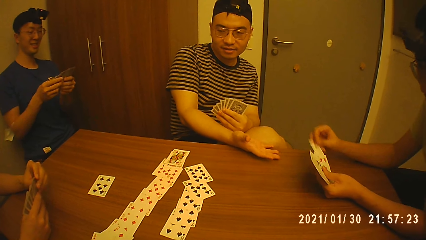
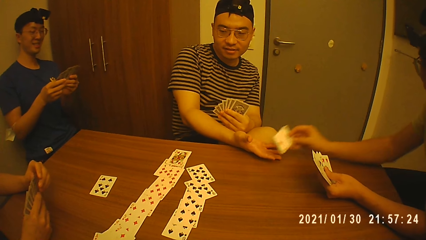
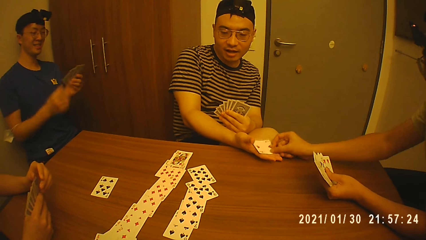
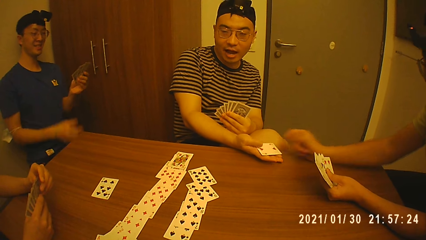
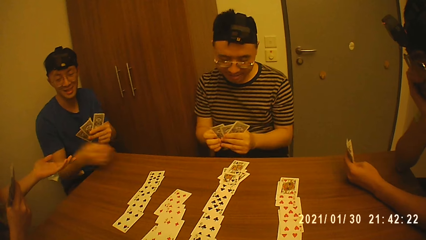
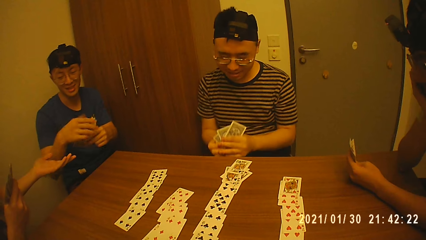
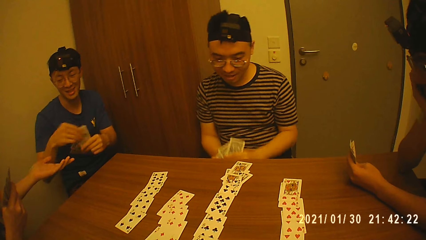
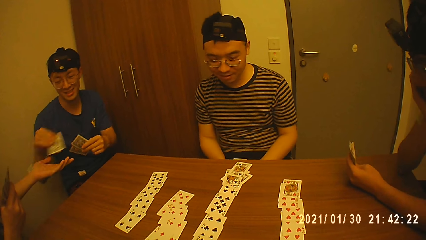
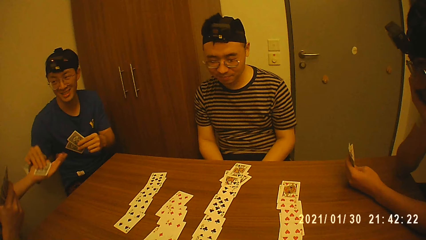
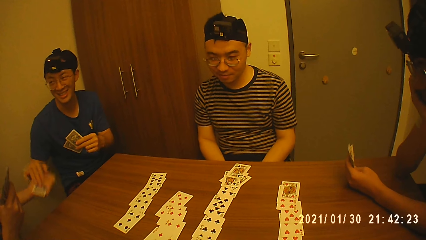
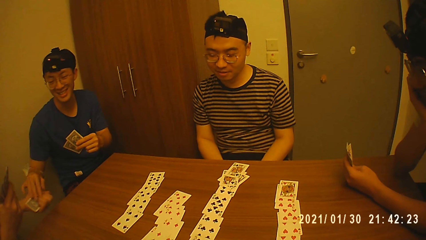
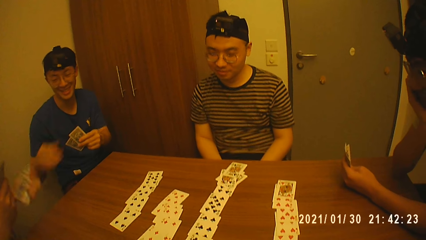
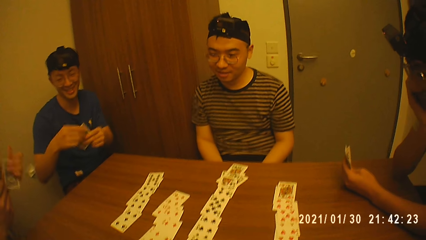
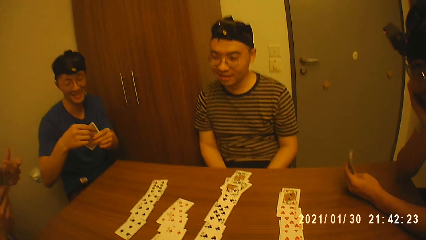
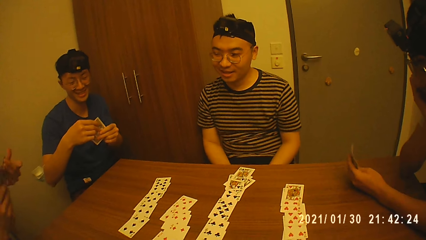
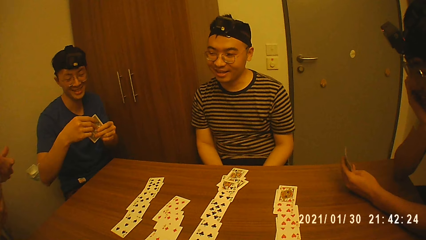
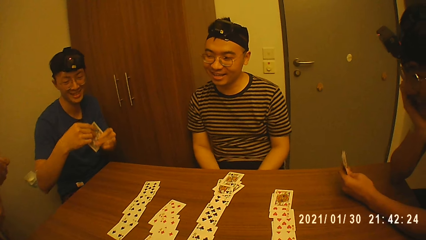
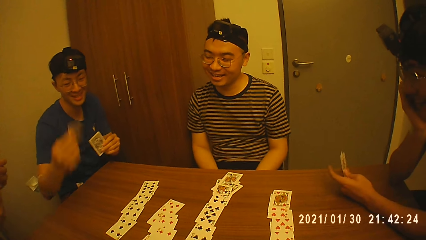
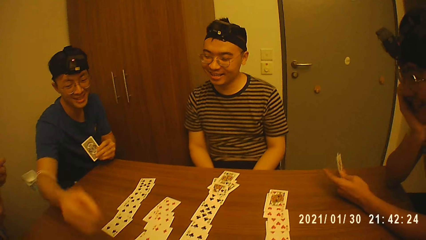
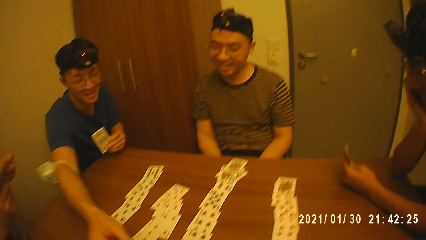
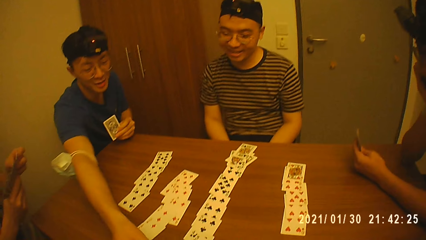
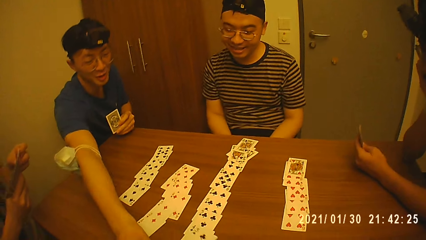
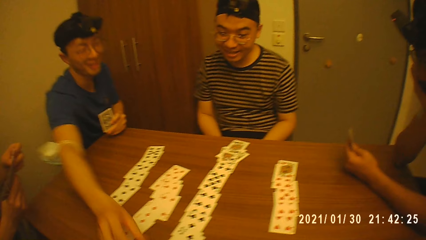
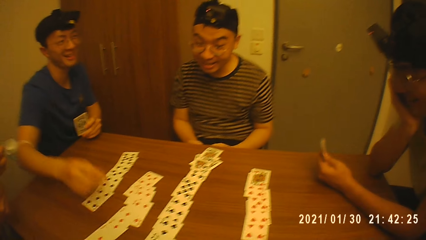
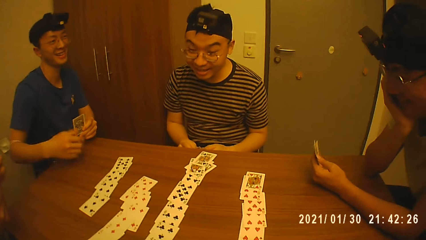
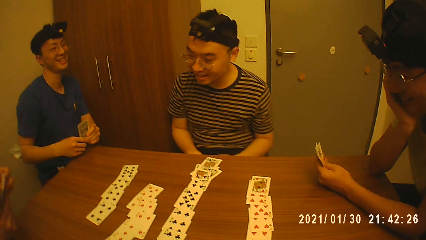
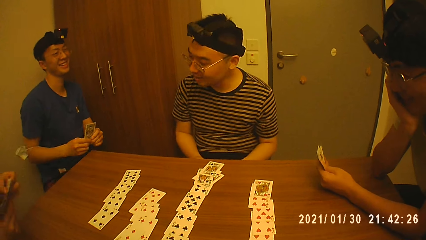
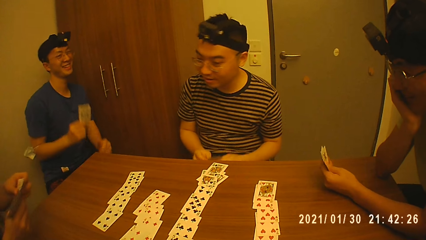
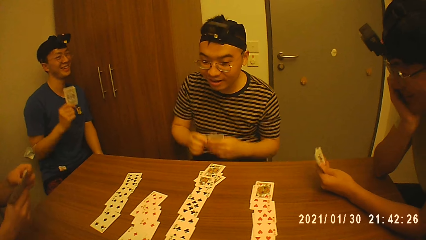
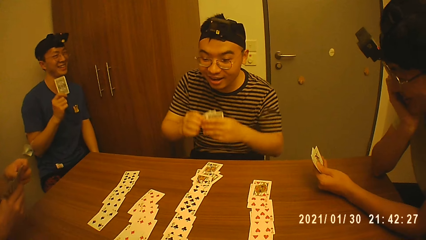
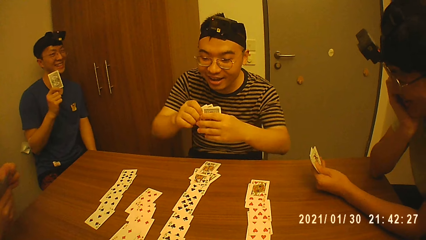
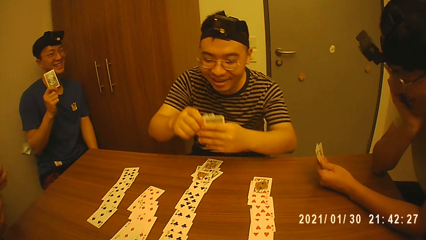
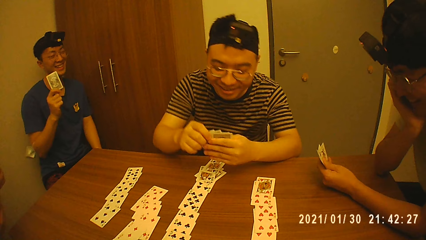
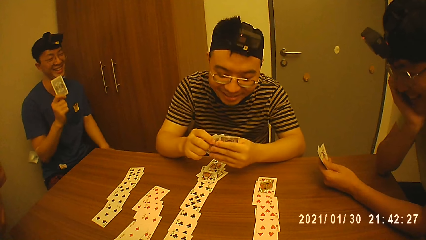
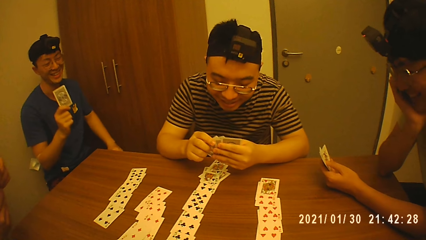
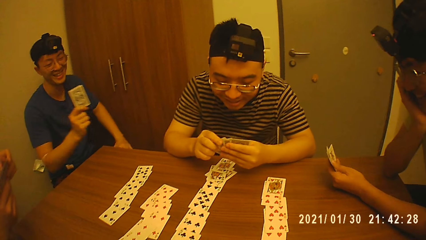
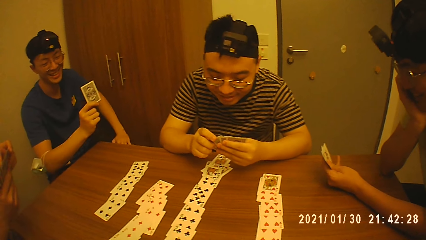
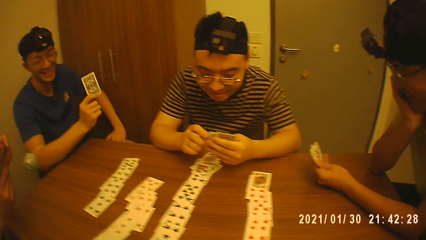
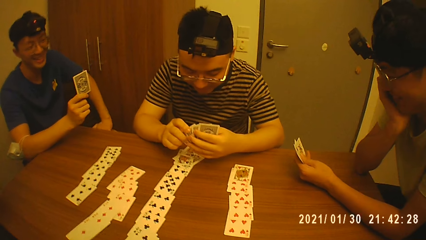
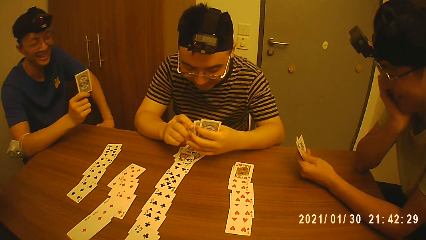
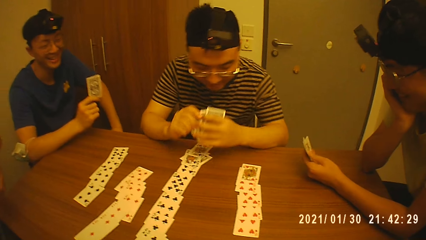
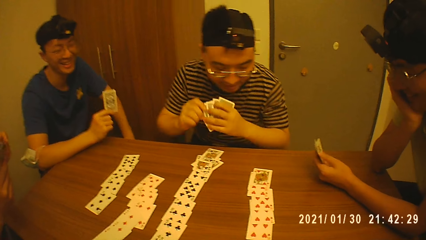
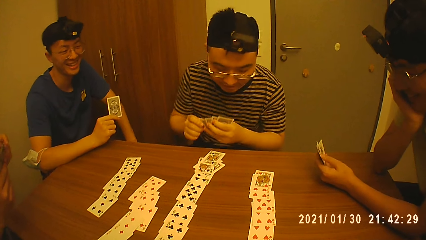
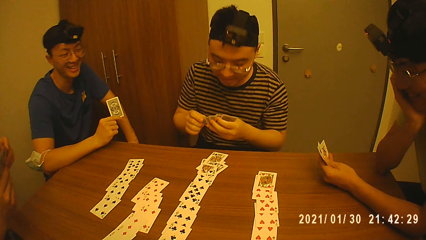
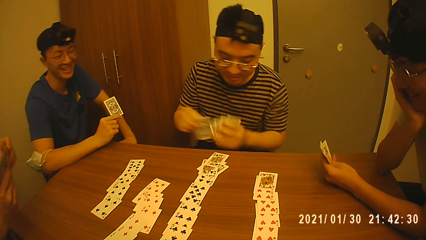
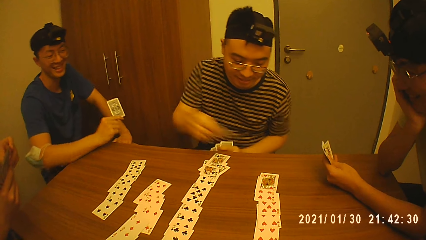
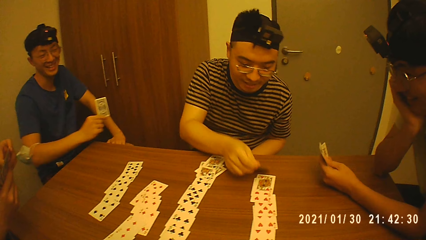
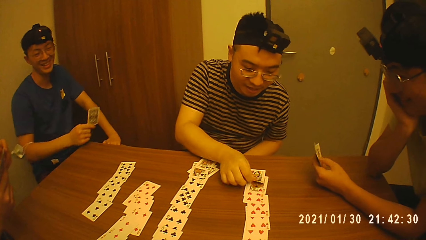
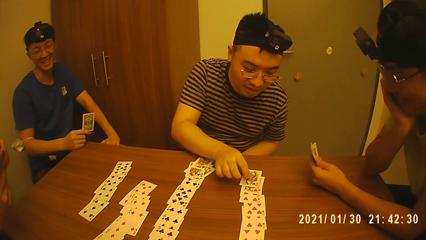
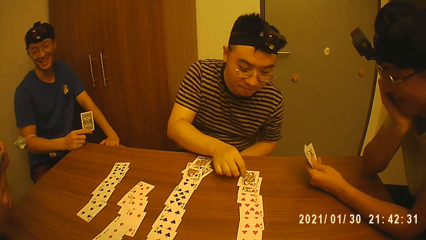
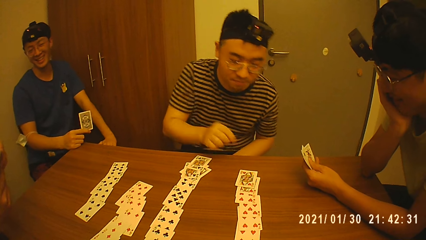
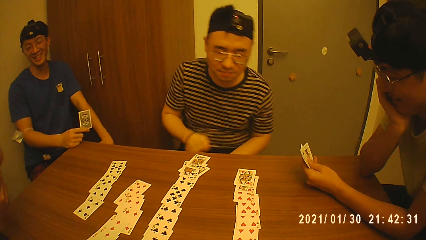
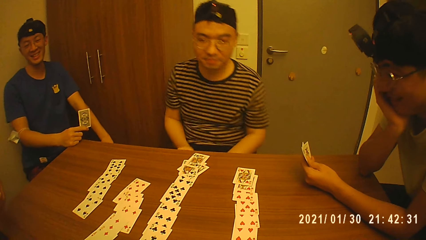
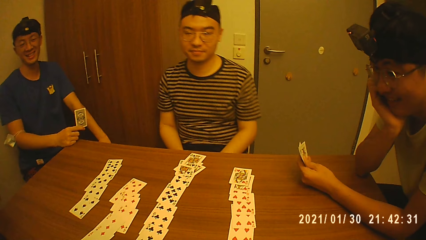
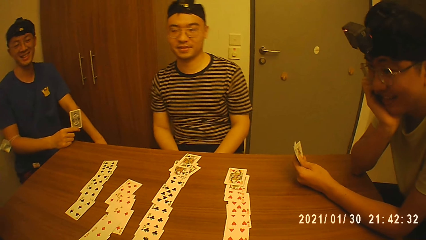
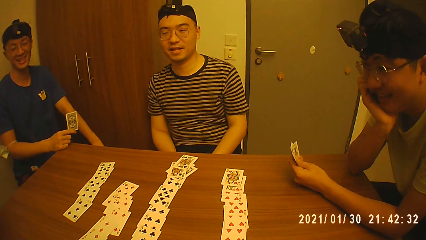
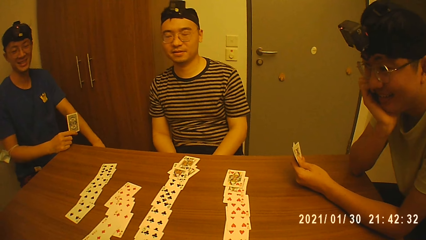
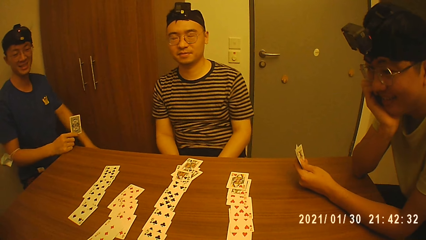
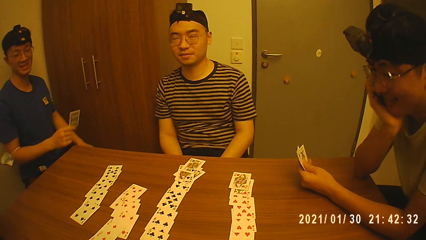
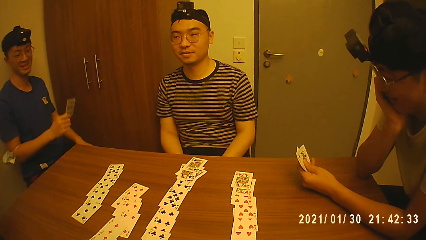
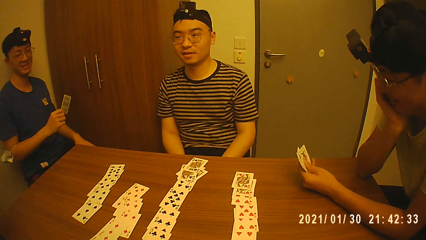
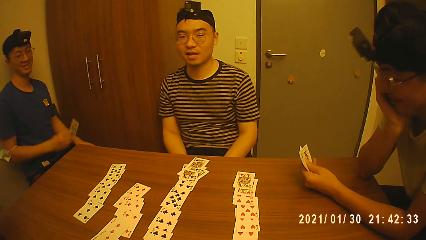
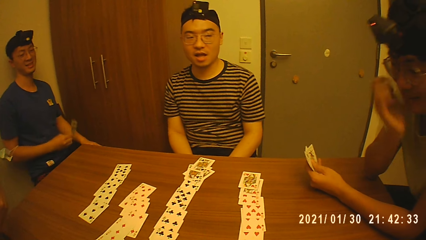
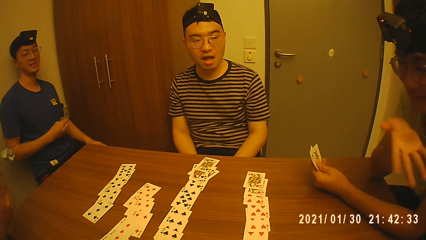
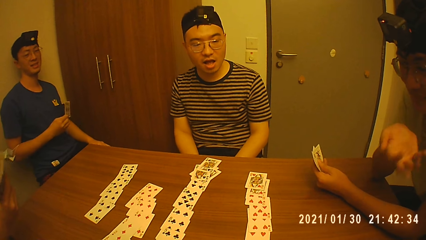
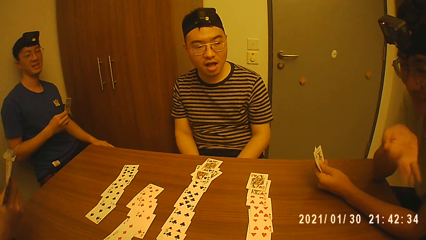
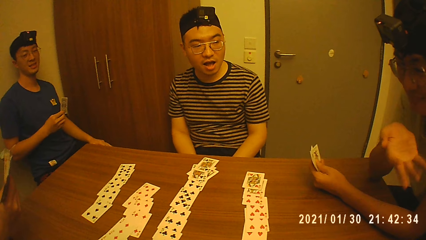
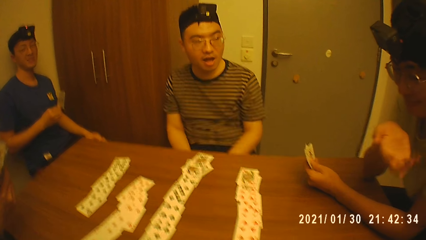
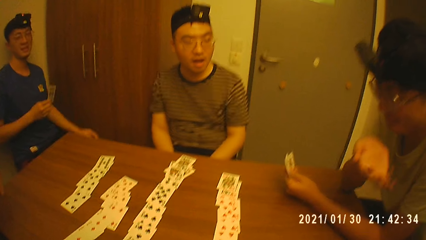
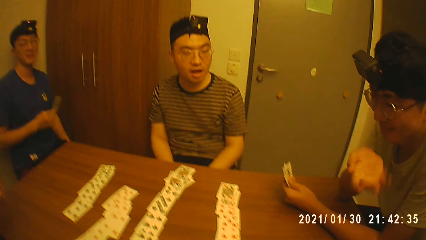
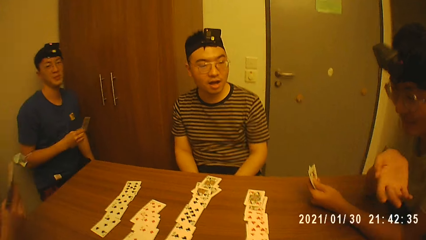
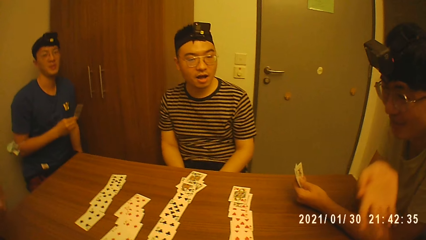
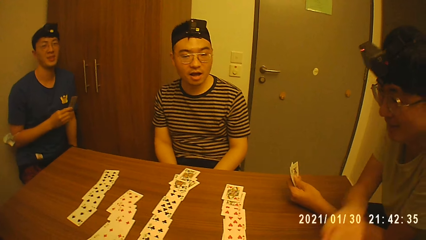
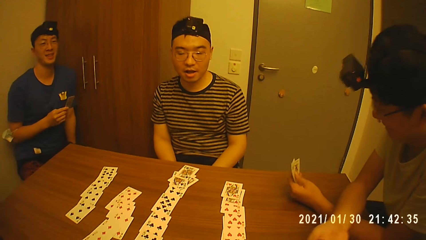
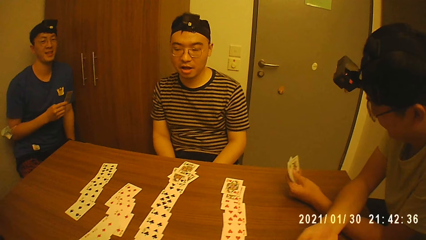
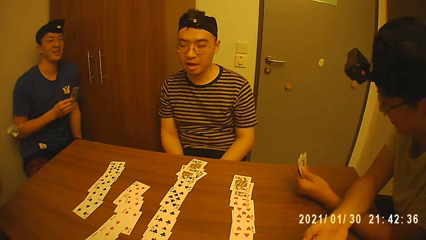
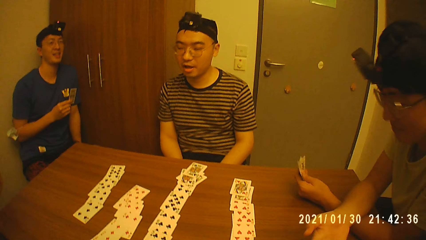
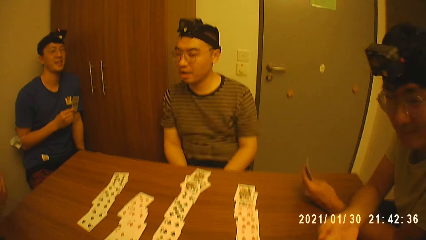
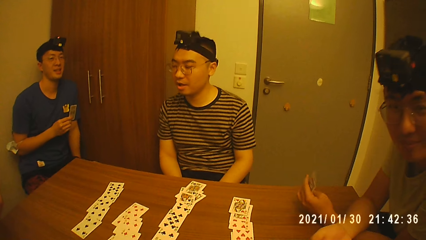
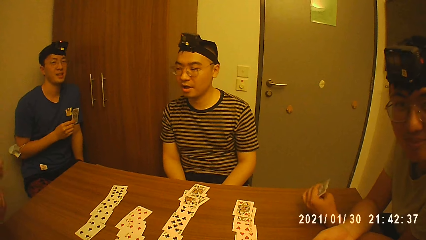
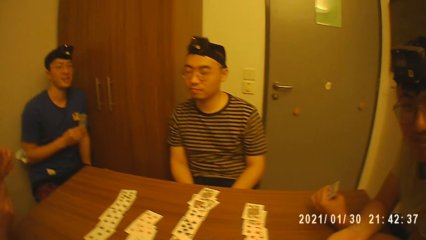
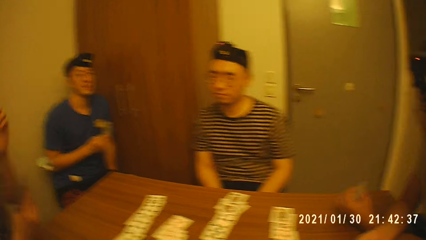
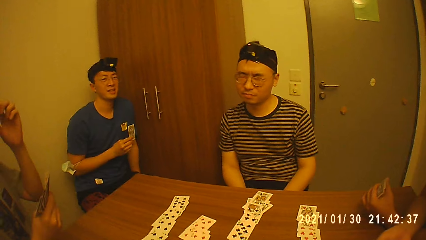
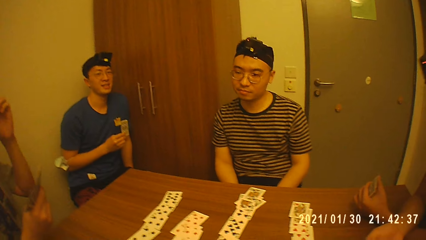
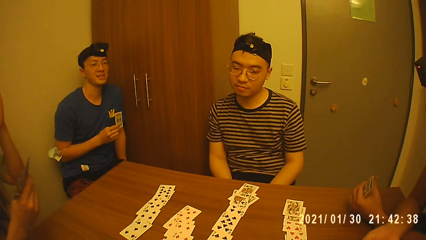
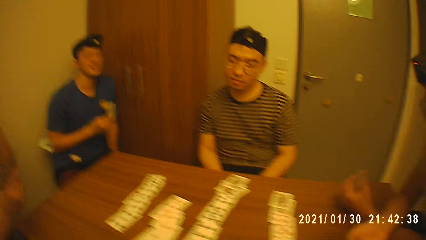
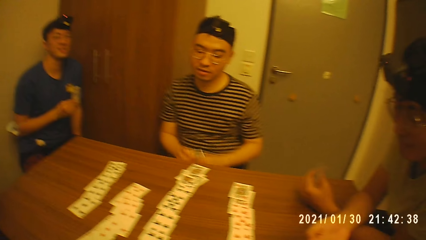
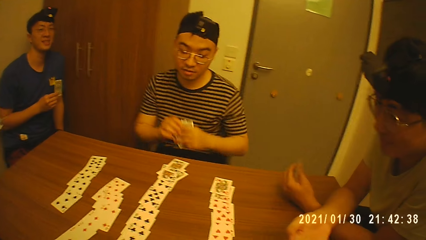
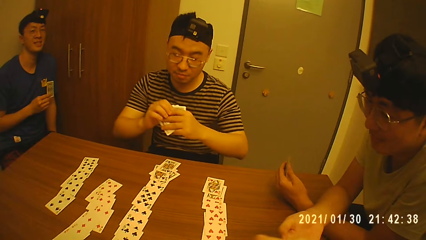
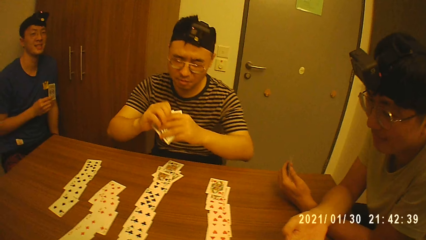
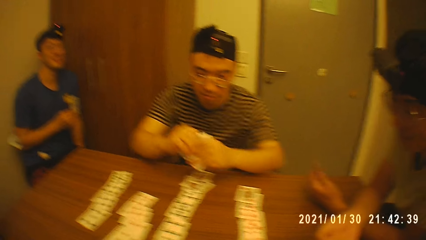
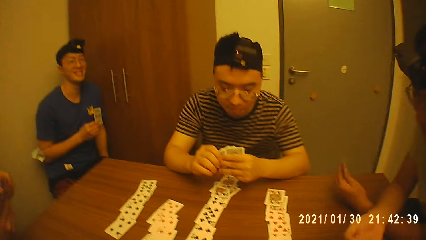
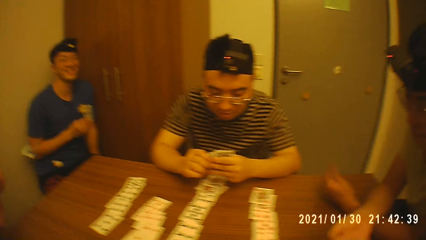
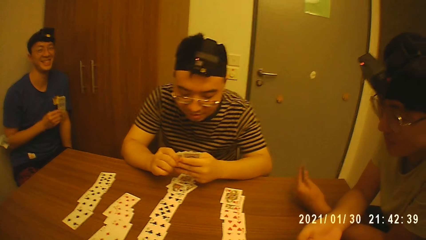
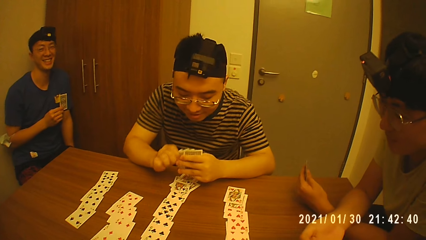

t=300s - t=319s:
A man takes a card from the cards in his left hand with his right hand. The man gives the card in his right hand to another man. A third man holds the cards with his left hand. A fourth man stretches his left hand towards the third man. The fourth man holds the cards with his right hand. The second man holds the cards with both hands. The third man takes a card from the cards in his left hand with his right hand. The fourth man collects the card from the third man with his left hand. The third man gives the fourth man the card in his right hand. The third man takes a card from the cards in his left hand with his right hand, holds a card with his left hand, and places the card in his right hand on the table. The third man, the fourth man, the second man and the camera wearer converse. The fourth man holds the cards with both hands. The third man takes the card from his left hand with his right hand. The second man holds the cards with his left hand, takes a card from the cards in his left hand with his right hand, and drops the card in his right hand on the table. The first man stretches his right hand towards the camera wearer. The first man converses. The camera wearer converses with the fourth man. The fourth man adjusts his camera with his left hand. The fourth man holds the cards with his right hand.
